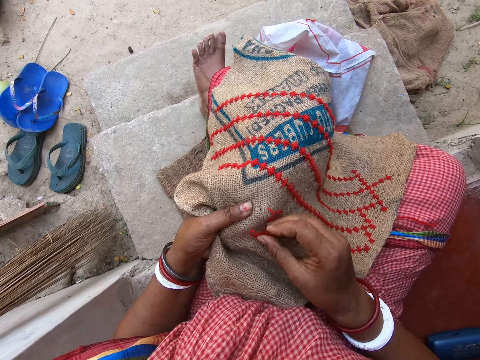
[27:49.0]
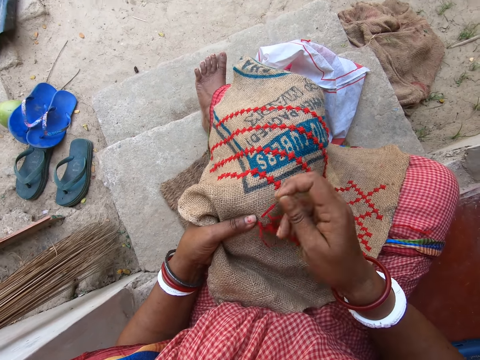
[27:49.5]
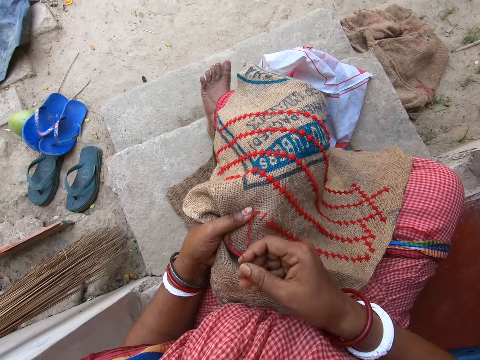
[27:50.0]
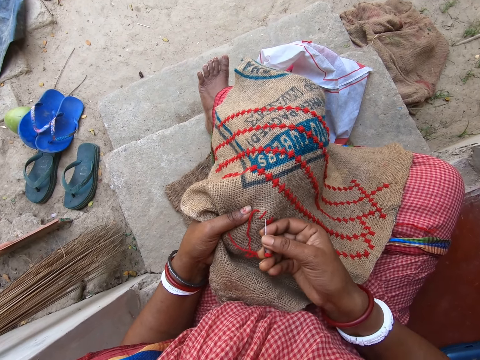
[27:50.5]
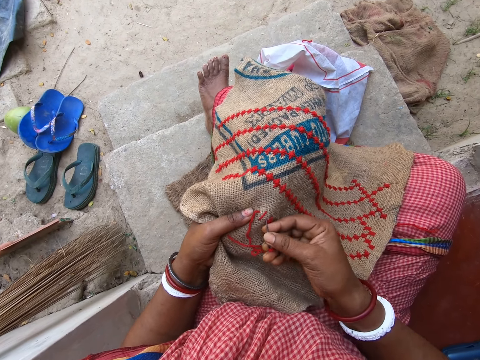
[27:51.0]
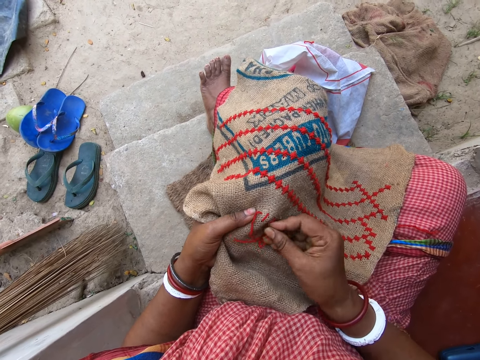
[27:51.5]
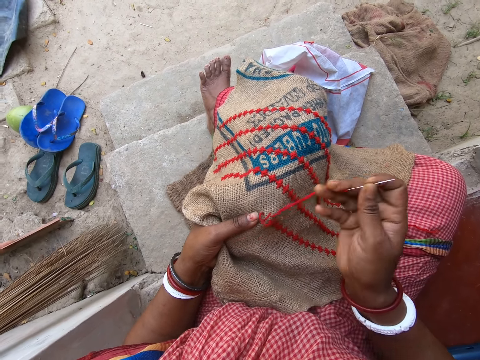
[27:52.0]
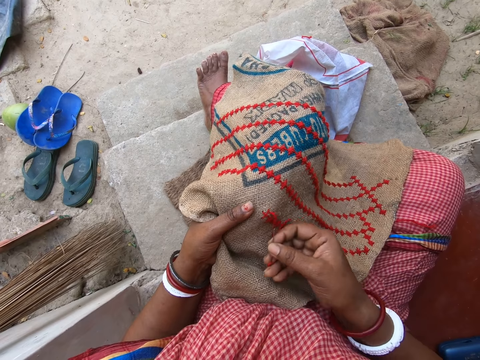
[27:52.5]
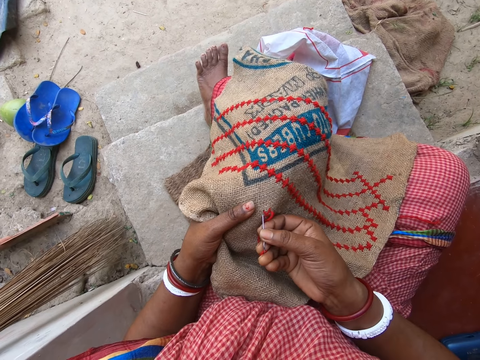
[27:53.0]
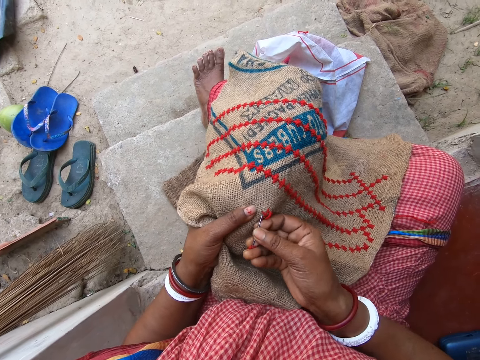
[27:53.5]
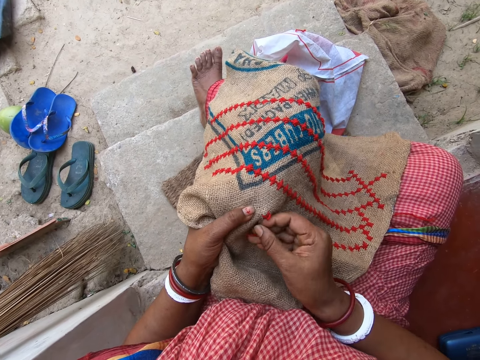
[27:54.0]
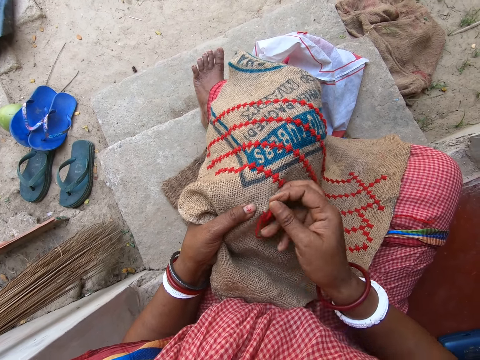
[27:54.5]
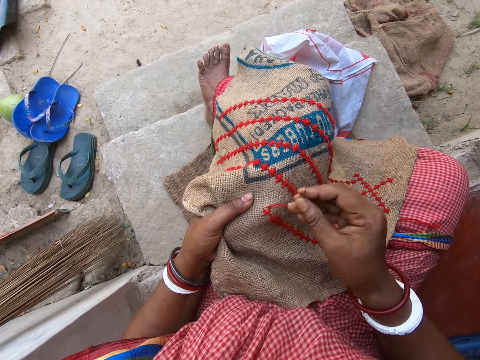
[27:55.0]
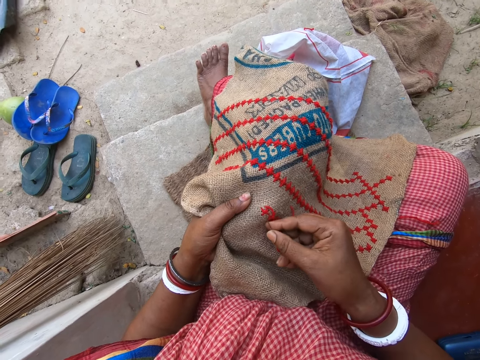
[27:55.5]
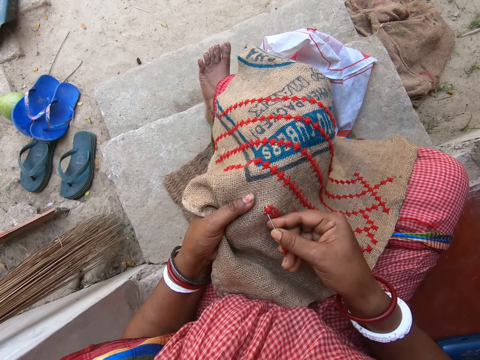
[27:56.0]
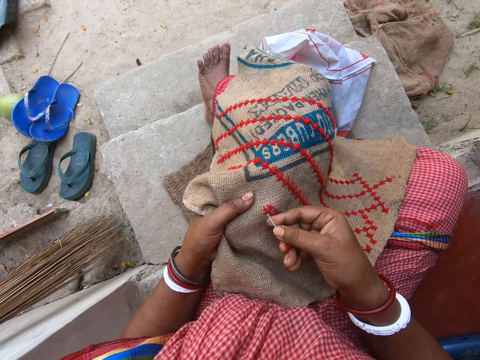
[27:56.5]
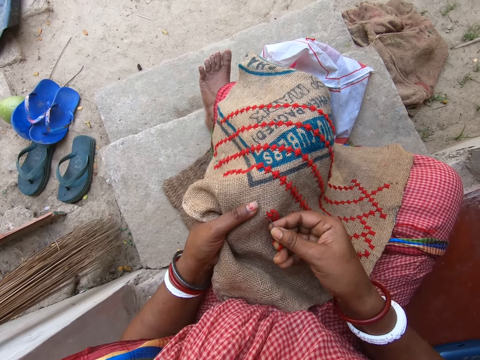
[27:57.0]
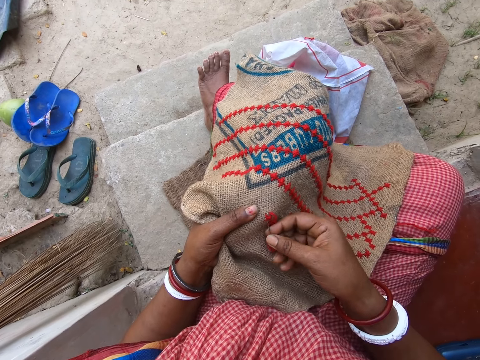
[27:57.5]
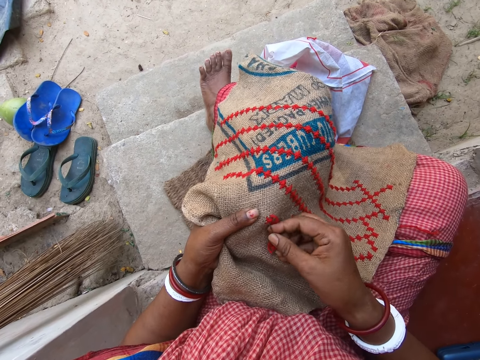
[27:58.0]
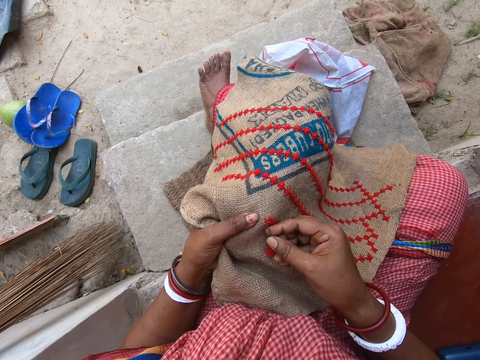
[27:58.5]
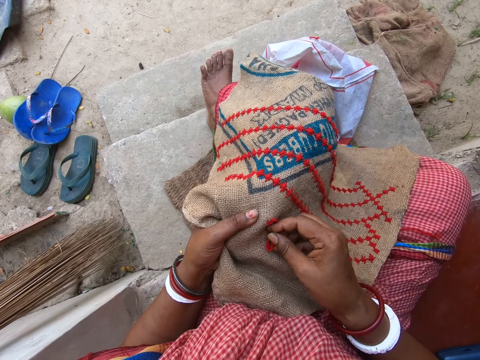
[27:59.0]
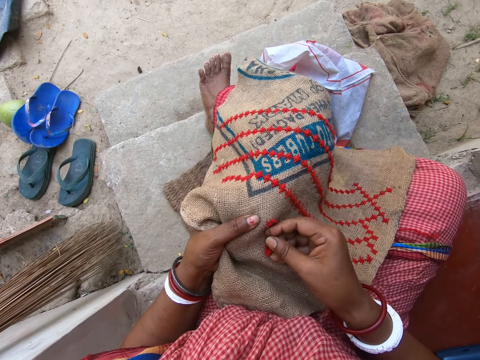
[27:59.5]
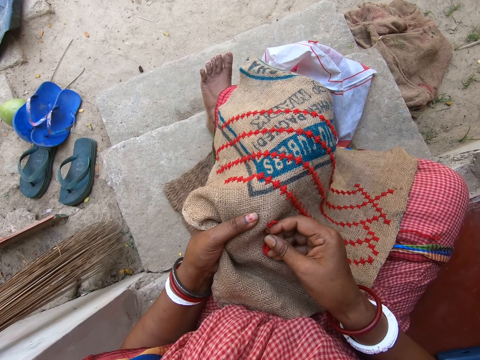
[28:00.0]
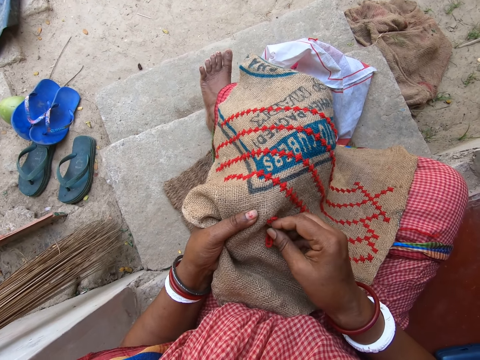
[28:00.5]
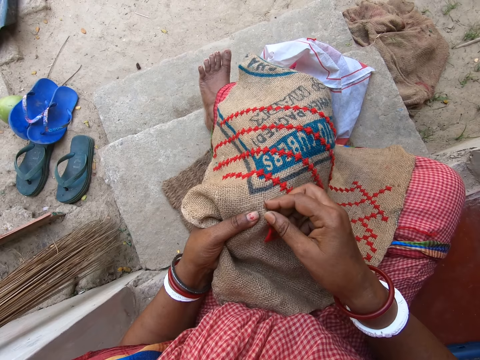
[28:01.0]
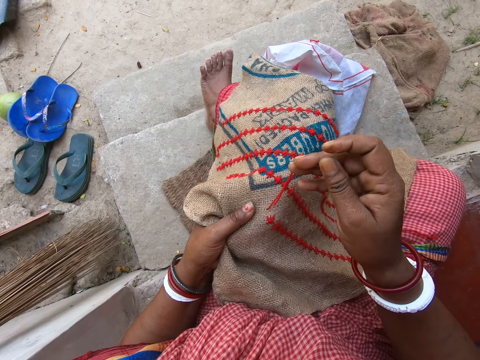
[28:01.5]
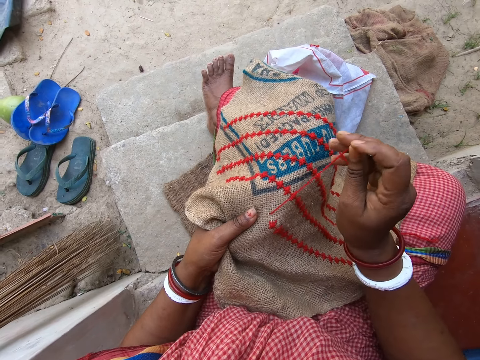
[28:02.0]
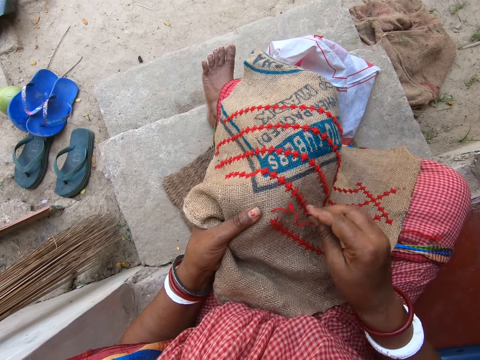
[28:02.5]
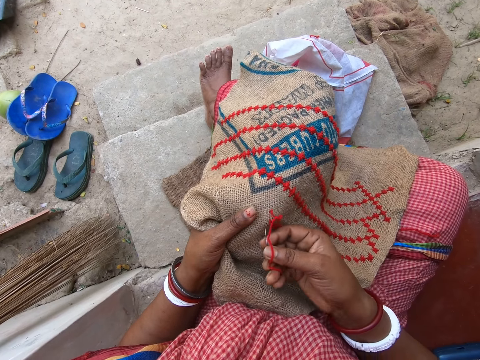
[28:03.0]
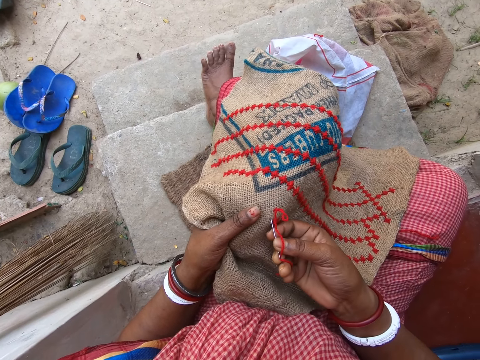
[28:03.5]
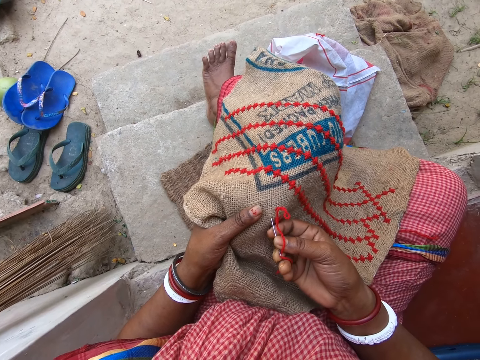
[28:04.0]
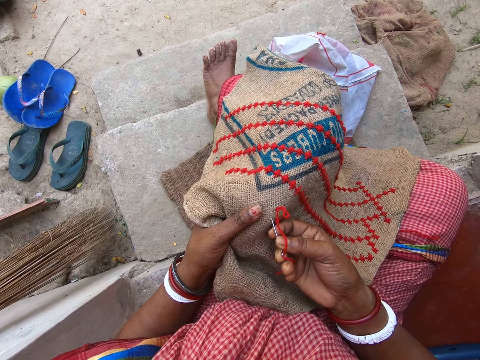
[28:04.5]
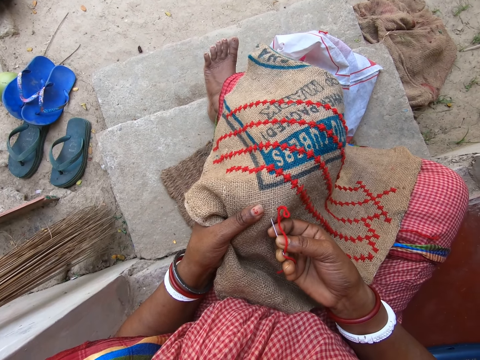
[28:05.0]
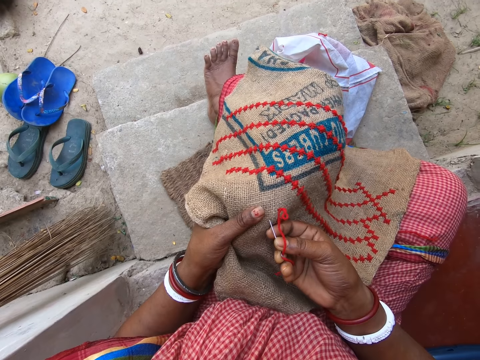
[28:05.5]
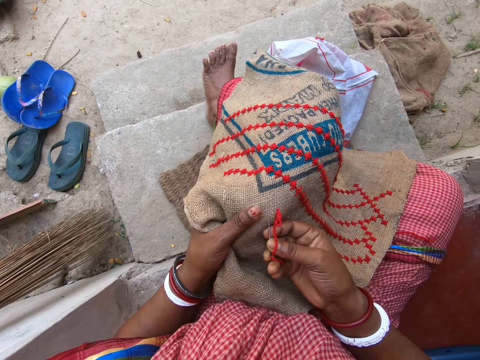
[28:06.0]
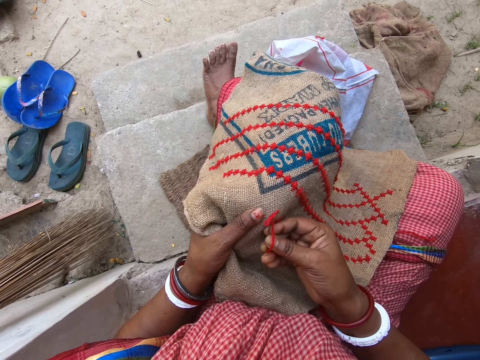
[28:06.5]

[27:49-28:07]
The camera wearer inserts a needle. They sew. They insert the needle. They sew. They insert the needle. They sew. They insert the needle. They sew. They twist yarn.

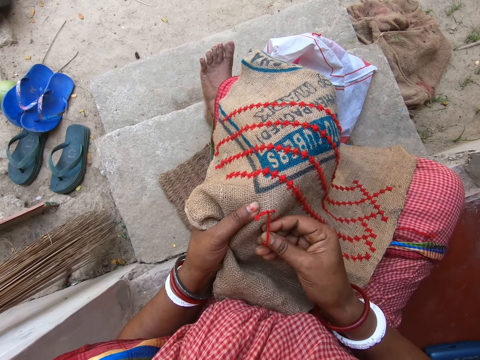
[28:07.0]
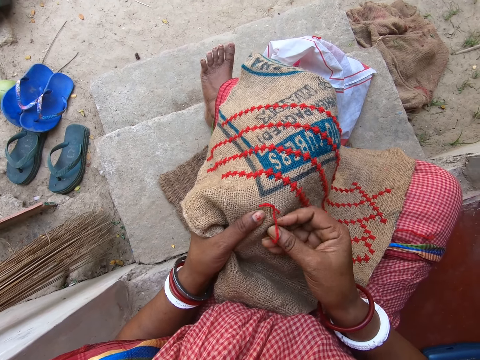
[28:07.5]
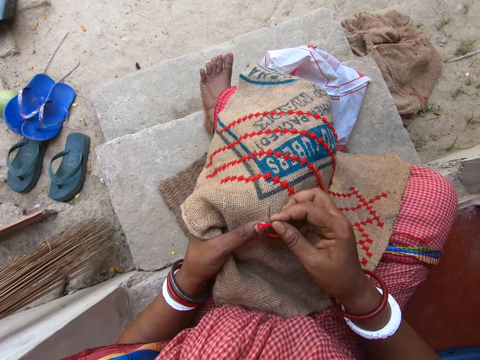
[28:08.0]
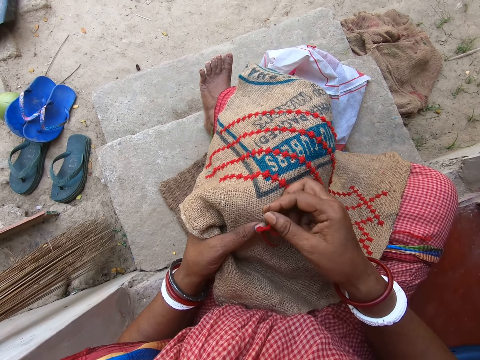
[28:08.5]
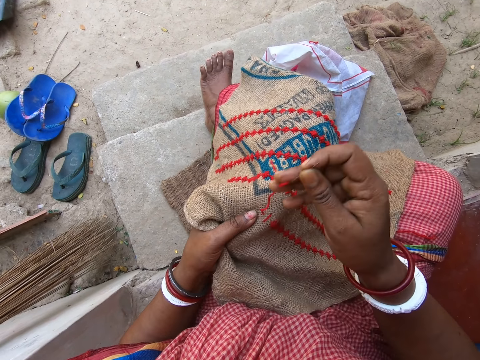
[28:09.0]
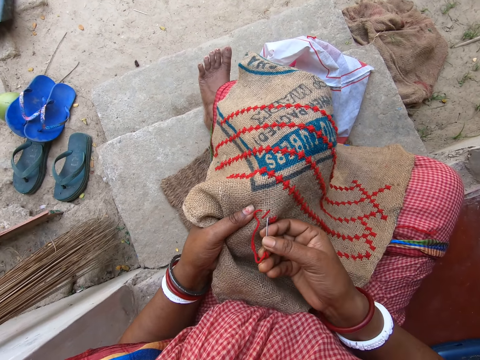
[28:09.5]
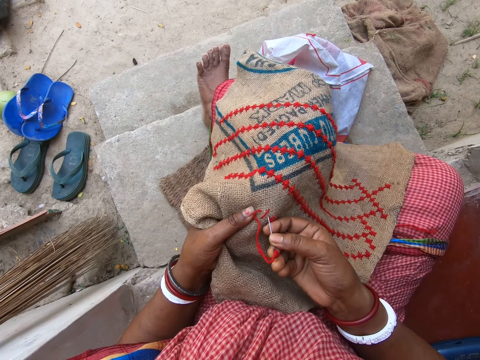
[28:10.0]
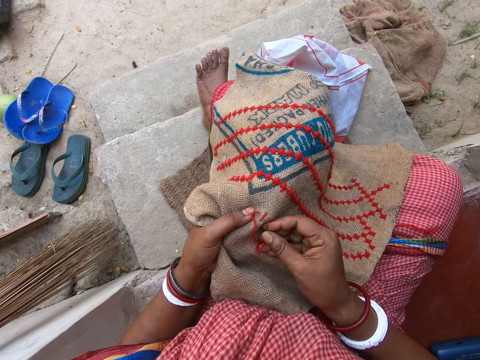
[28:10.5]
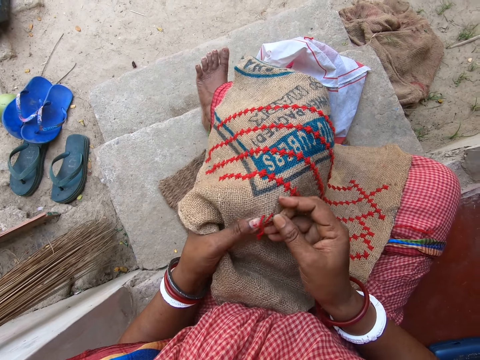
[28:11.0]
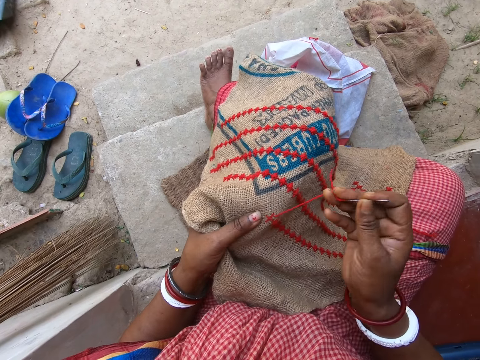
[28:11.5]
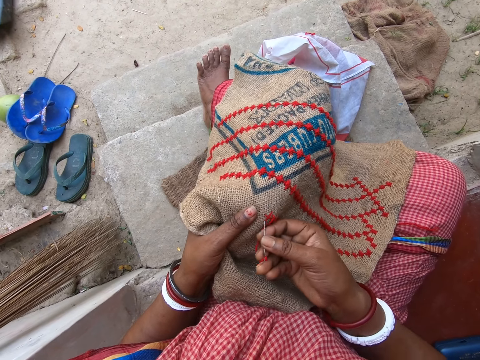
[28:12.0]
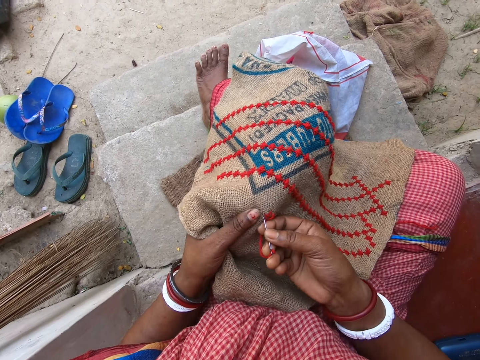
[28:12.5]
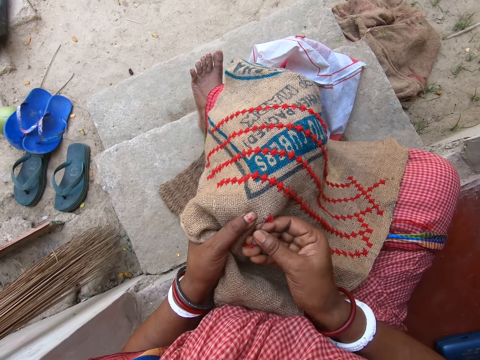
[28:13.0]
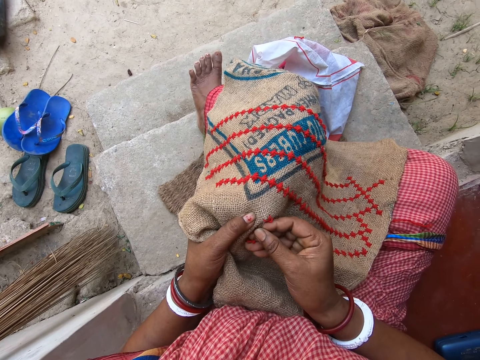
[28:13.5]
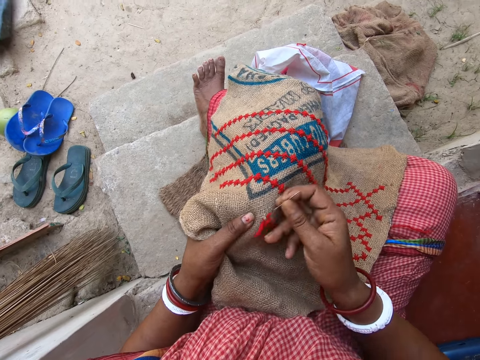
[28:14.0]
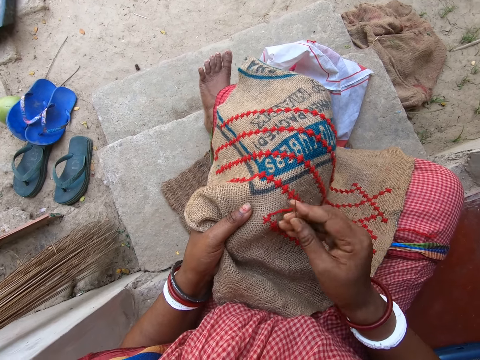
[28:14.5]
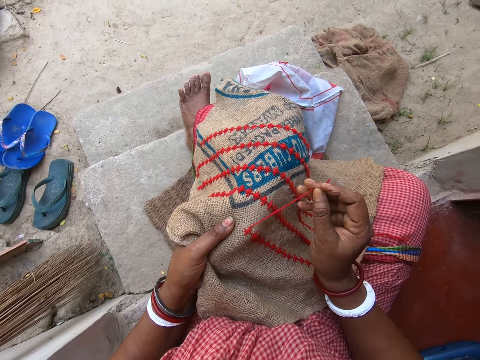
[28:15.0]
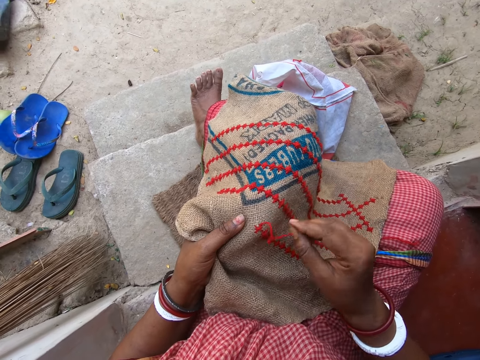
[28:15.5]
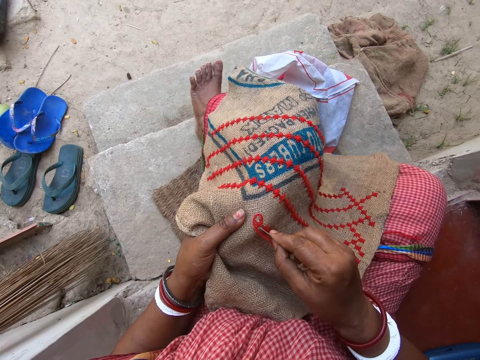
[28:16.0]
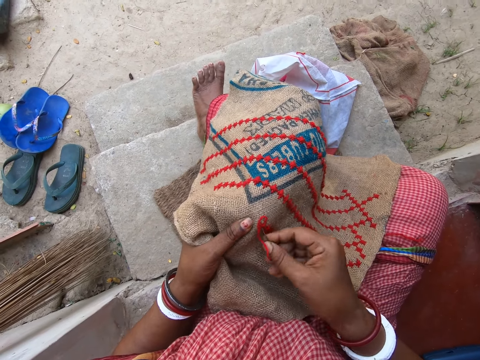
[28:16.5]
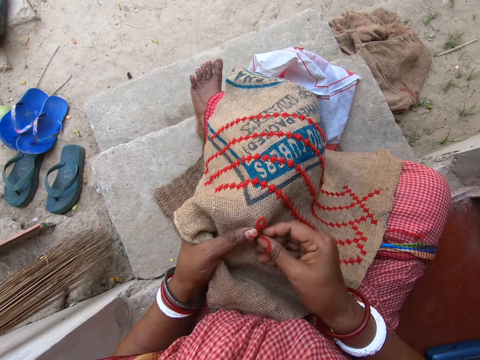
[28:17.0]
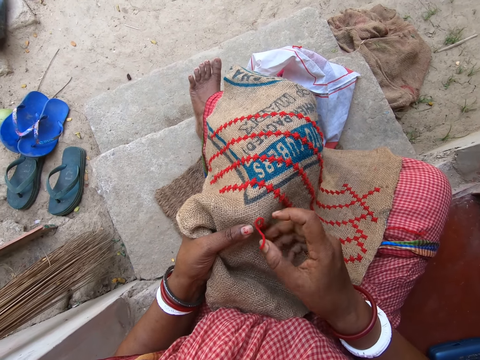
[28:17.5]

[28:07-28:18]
The camera wearer inserts a needle. They move yarn. They sew. They insert the needle. They sew. They insert the needle. They sew. They pull the yarn. They insert the needle.
